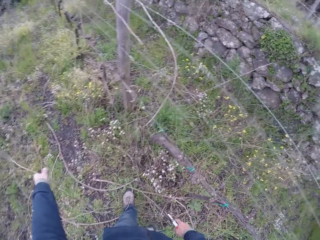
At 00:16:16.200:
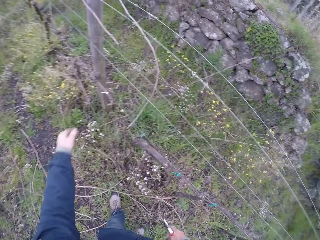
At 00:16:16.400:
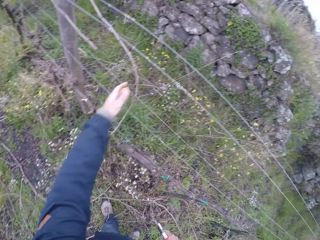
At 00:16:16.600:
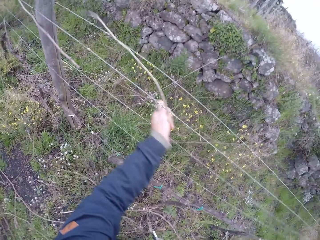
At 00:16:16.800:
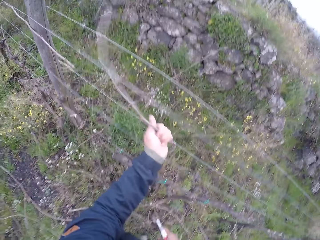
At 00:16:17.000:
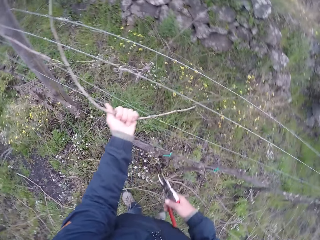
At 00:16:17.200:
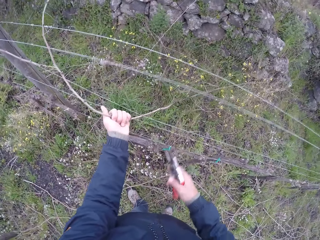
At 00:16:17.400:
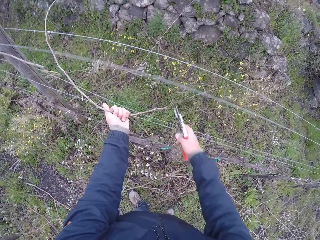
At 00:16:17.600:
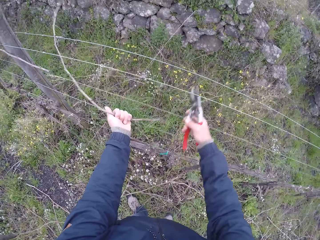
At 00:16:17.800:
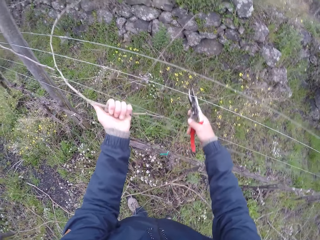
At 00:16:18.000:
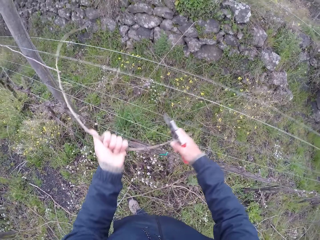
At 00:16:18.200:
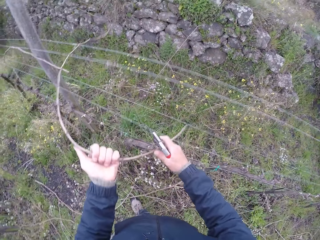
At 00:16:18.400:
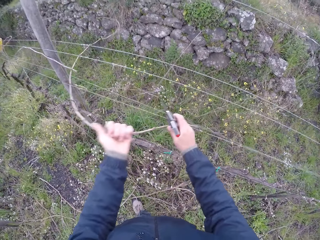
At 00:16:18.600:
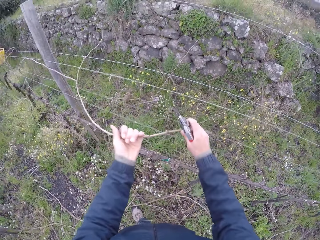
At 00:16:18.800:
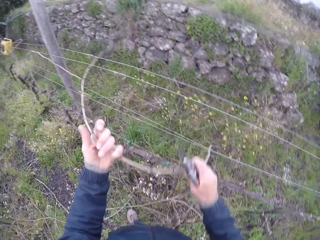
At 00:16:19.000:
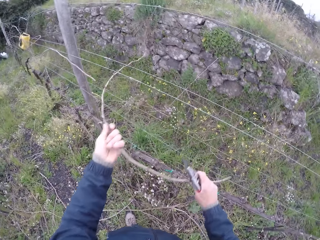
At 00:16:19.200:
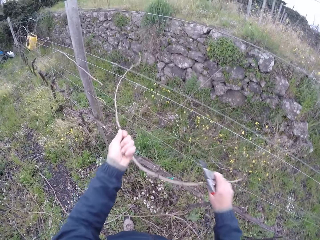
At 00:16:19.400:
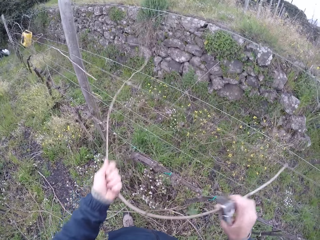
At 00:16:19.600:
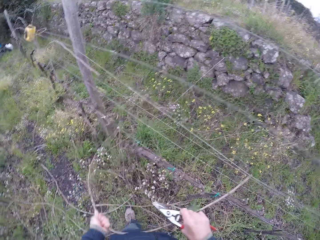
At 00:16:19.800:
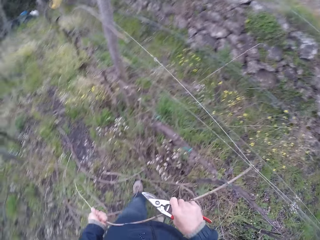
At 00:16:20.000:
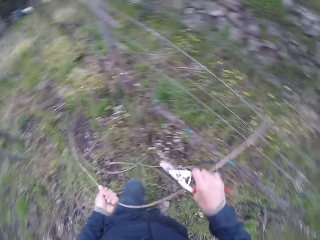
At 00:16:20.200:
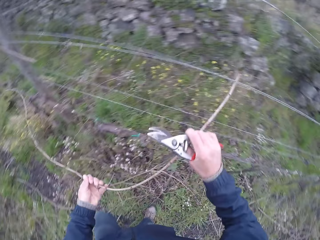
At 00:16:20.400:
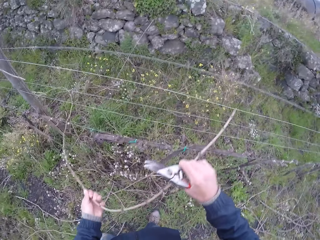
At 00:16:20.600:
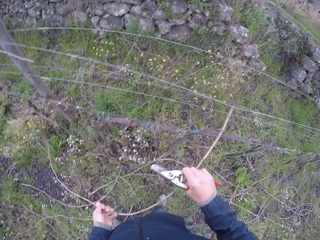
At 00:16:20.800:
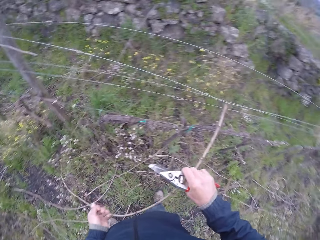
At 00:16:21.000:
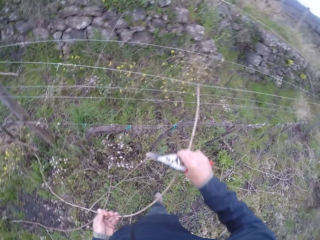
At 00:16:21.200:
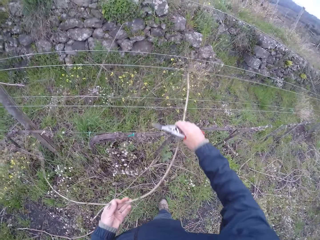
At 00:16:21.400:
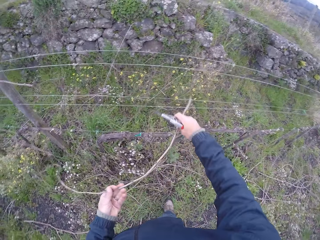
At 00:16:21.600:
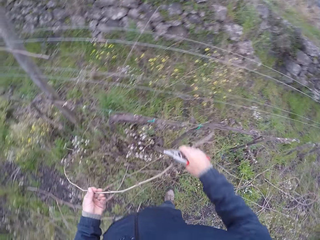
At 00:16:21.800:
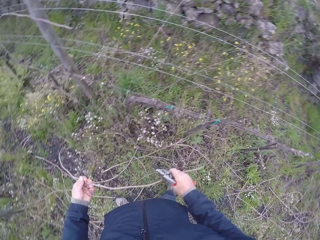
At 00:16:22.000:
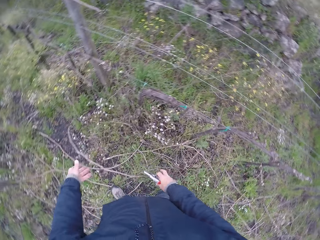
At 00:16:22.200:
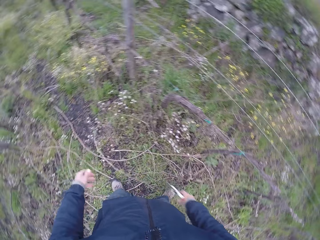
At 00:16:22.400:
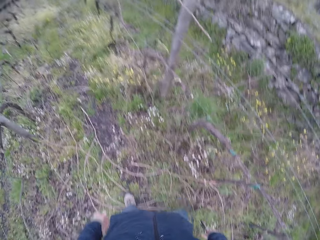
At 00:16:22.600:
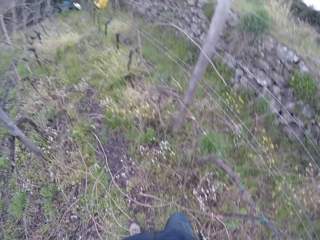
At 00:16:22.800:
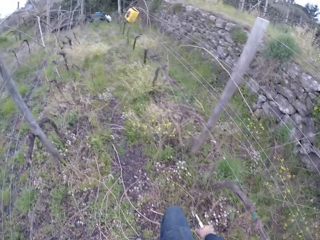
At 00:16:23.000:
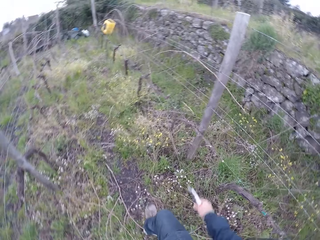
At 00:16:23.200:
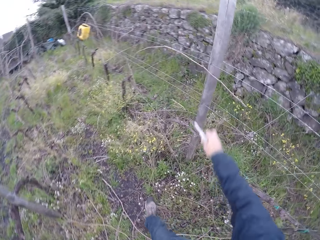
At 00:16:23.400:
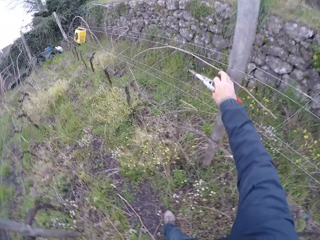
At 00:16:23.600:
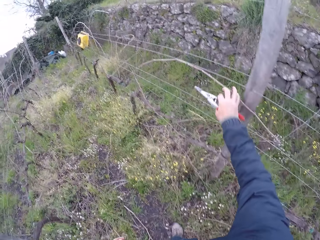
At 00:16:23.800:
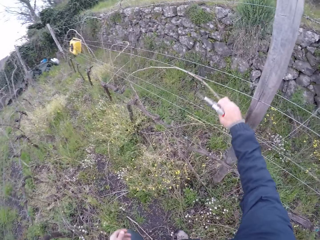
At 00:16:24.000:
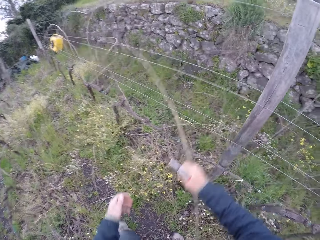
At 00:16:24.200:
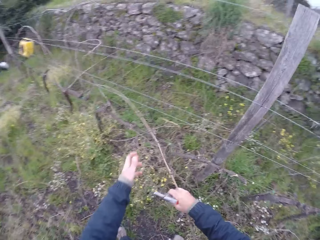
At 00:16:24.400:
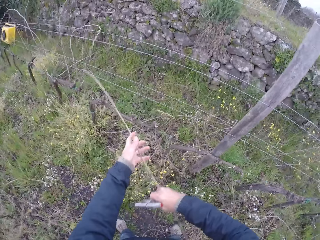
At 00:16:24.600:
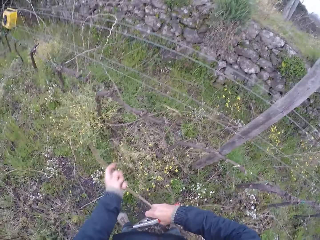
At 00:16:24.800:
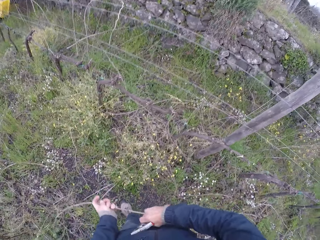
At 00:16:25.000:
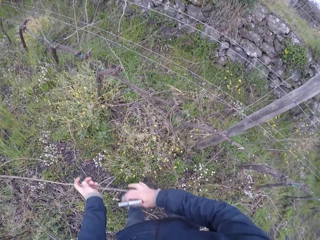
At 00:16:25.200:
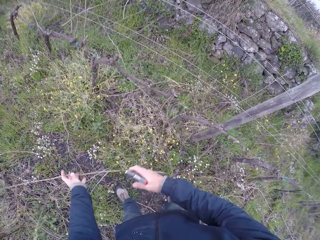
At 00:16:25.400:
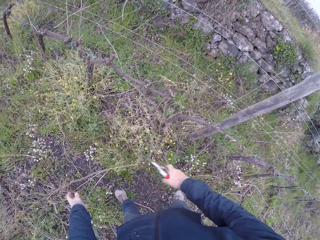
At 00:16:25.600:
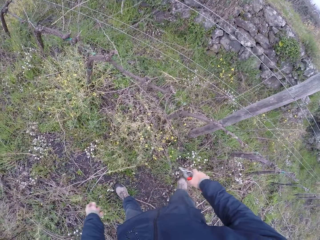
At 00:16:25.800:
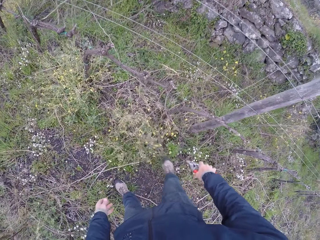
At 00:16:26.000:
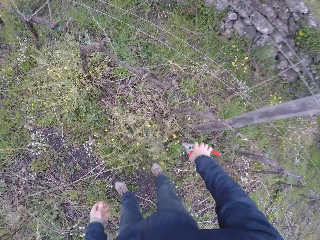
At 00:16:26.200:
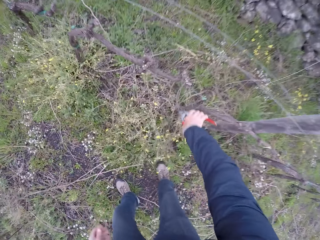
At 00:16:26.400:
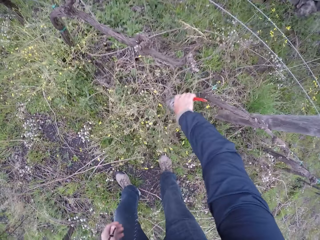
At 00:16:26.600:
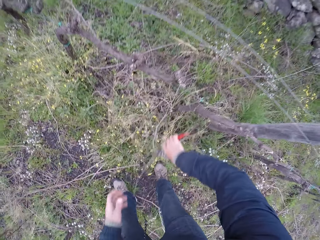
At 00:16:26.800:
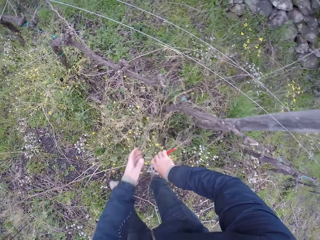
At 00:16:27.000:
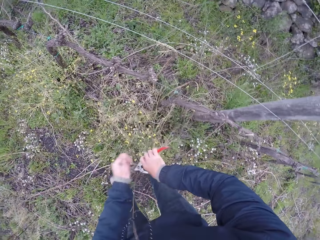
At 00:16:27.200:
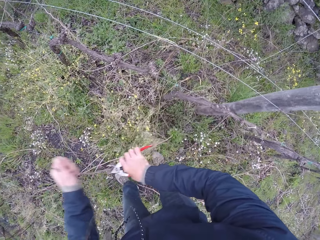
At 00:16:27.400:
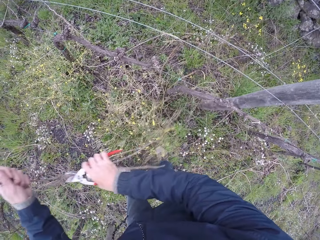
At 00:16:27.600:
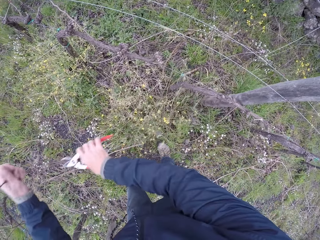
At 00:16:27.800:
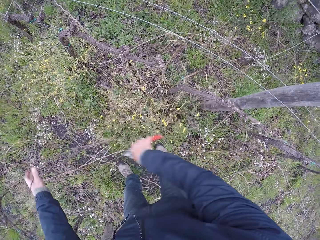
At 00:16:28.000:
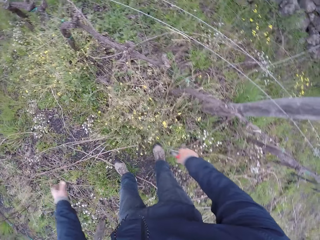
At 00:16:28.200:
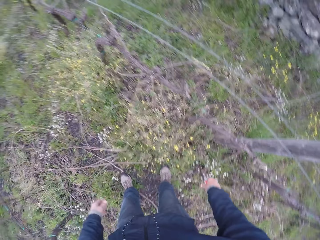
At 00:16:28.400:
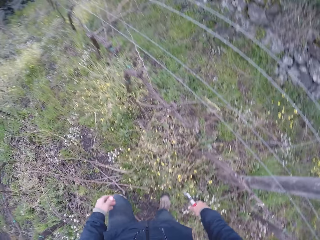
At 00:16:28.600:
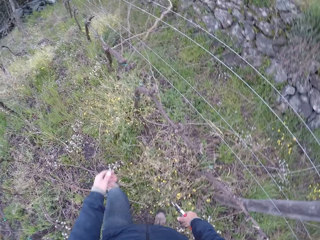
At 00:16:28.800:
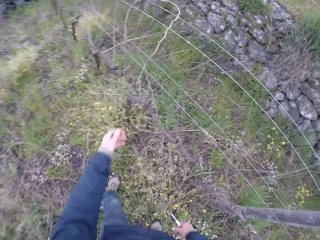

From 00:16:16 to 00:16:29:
The camera wearer drops the twig to the ground with his left hand. He pulls the twig off the wire fence with his left hand. He holds the twig with both hands. He drops the twig to the ground with both hands. He pulls the twig off the wire fence with his right hand. He holds the twig with both hands. He drops the twig to the ground with both hands. He pulls a twig from a weed by the wire fence with his right hand. He holds the twig with both hands. He drops the twig to the ground with both hands.

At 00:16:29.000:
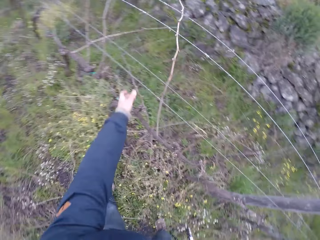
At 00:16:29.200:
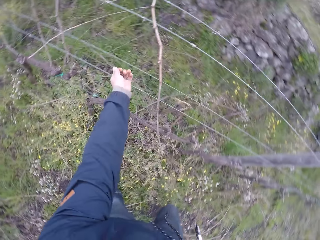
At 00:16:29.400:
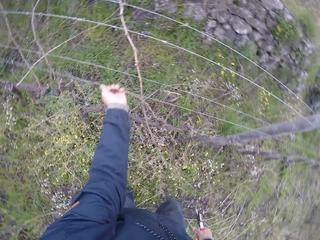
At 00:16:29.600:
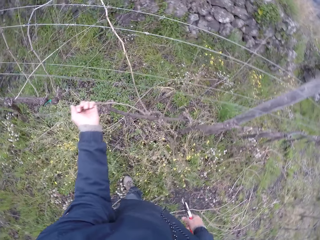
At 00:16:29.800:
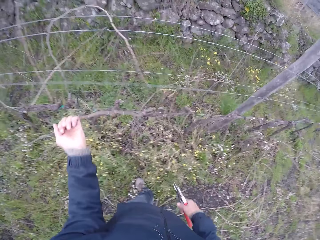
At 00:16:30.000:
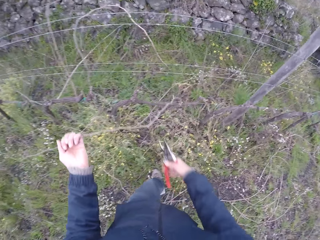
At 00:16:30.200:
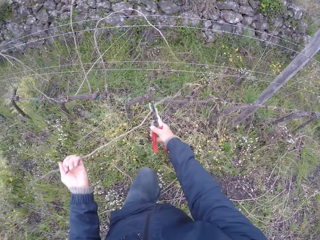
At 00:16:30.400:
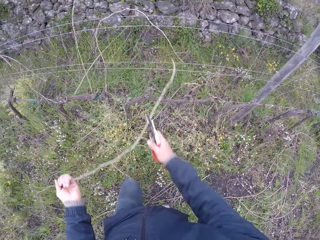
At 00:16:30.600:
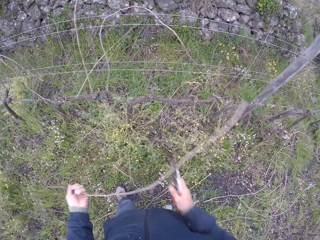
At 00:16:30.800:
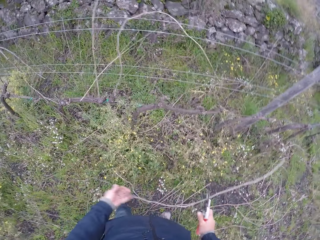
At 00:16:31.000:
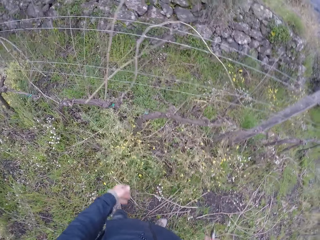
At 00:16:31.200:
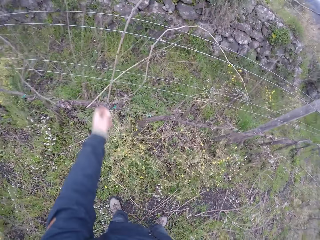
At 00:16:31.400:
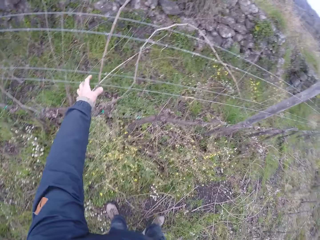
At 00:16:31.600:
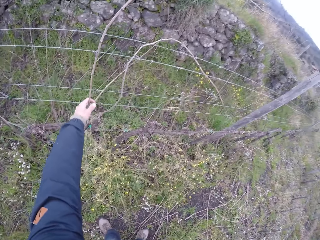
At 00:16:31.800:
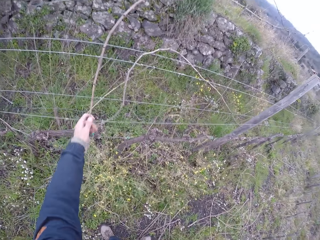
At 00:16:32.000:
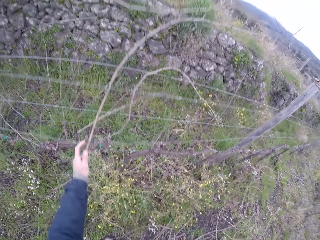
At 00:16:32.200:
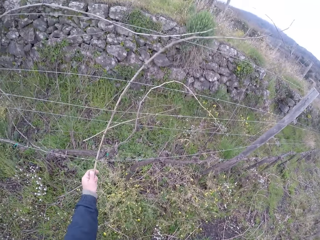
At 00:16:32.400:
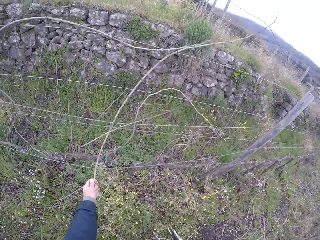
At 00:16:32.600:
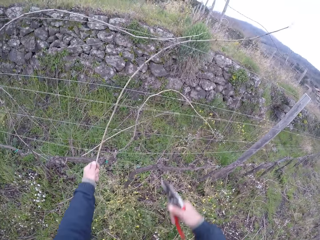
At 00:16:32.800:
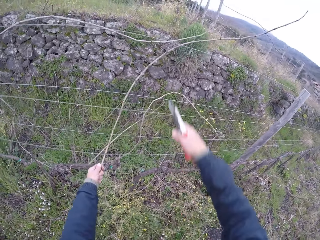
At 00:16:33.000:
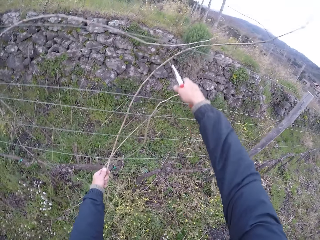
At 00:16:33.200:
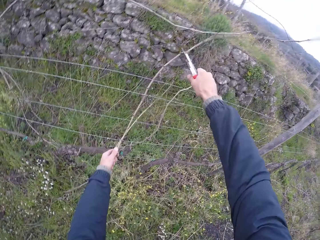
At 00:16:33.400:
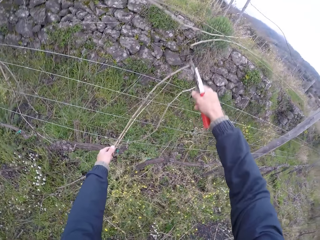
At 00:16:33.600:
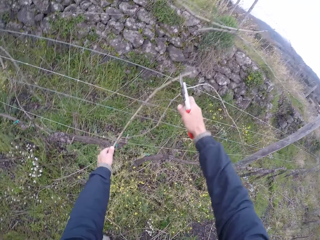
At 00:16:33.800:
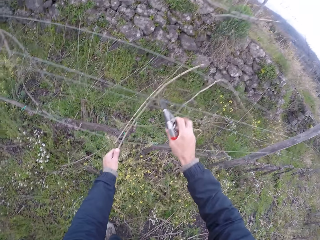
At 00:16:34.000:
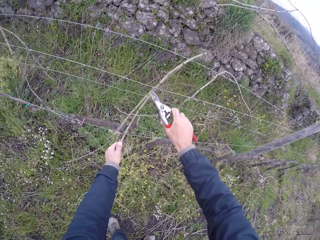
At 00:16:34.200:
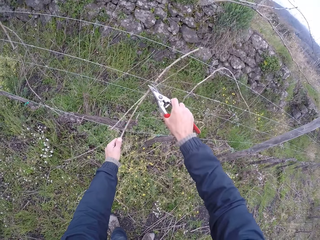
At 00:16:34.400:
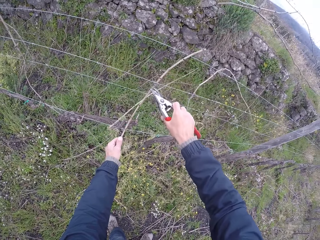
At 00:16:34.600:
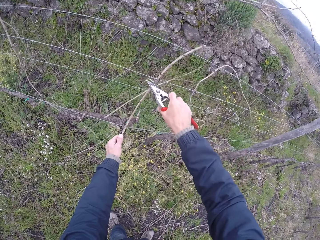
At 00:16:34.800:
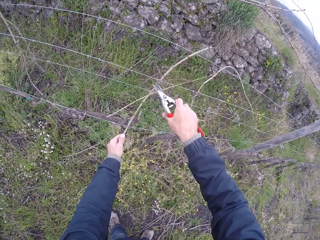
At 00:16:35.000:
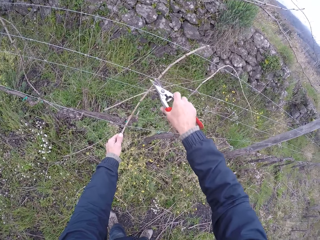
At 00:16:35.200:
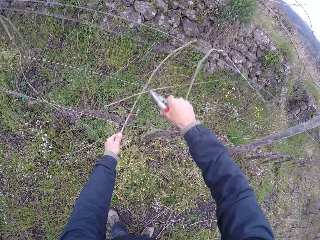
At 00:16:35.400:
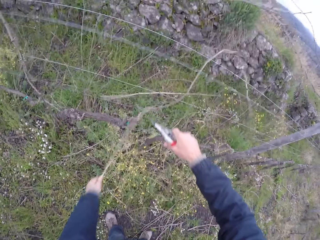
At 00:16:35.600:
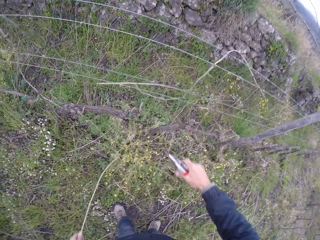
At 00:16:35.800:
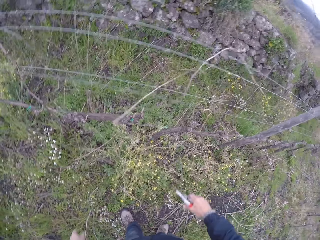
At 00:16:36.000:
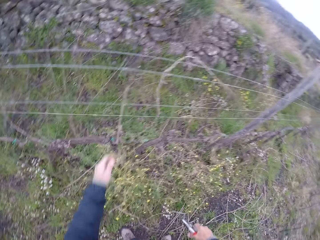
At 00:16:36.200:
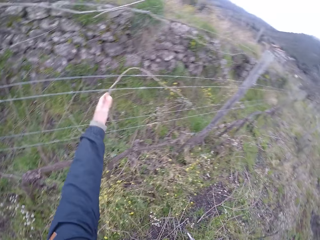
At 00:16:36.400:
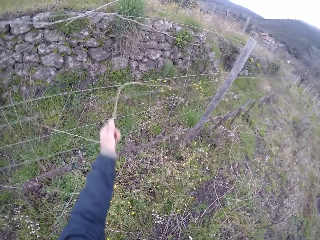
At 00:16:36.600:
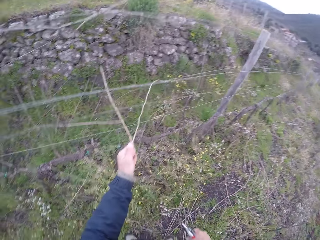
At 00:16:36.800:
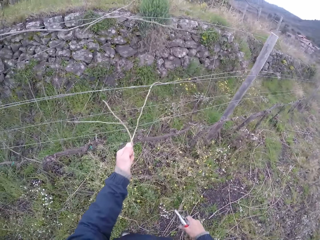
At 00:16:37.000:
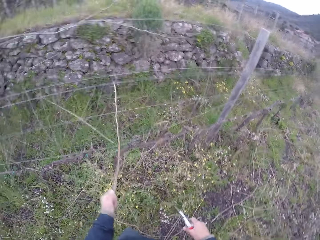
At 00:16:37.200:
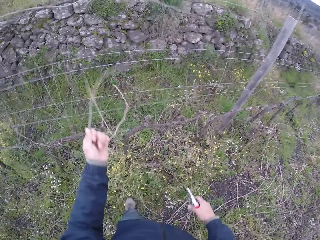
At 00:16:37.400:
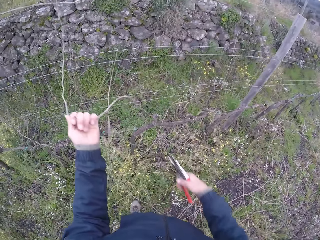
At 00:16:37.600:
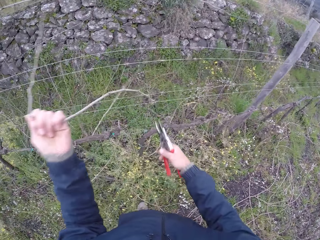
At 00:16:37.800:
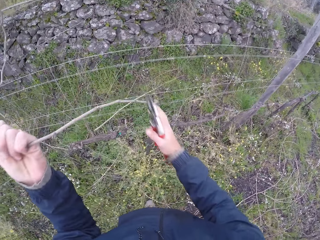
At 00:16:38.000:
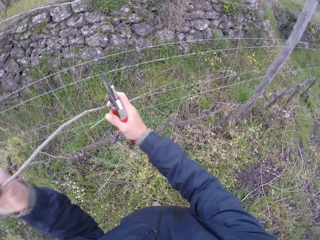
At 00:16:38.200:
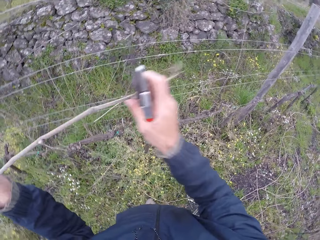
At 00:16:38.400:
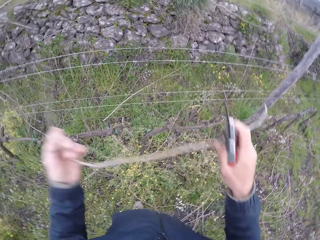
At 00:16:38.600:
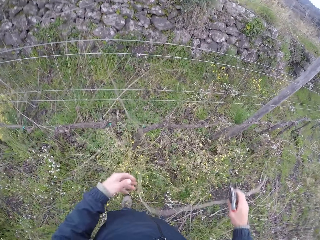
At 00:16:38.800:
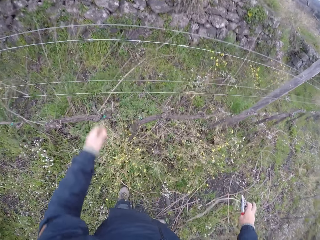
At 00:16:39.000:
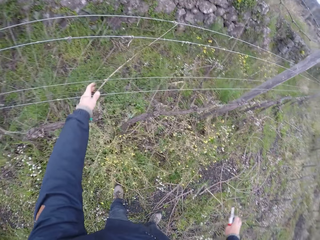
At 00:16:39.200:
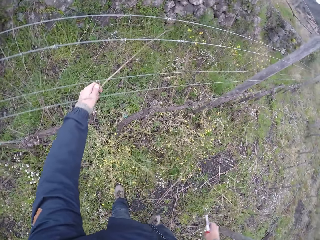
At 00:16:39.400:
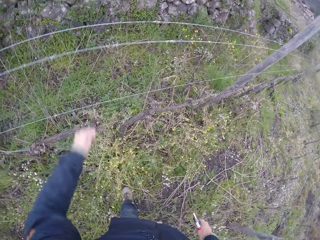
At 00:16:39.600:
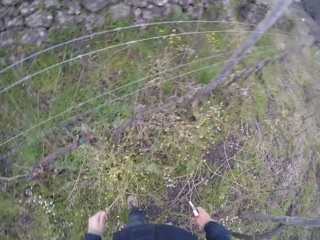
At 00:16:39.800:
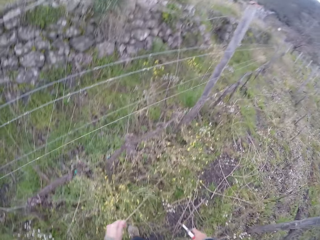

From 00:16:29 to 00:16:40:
The camera wearer pulls the twig off the wire fence with his left hand. He grips the twig with the secateurs with the right hand. He drops the twig to the ground with the secateurs in his right hand and his left hand. He pulls a twig off the wire fence with his left hand. He cuts the twig with the secateurs in his right hand. He pulls a twig off the wire fence with his left hand. He cuts the twig with the secateurs in his right hand. He drops the twig to the ground with his left hand. He pulls a twig off the wire fence with his left hand. He holds the twig with both hands. He drops the twig to the ground with both hands. He pulls a twig off the wire fence with his left hand.
